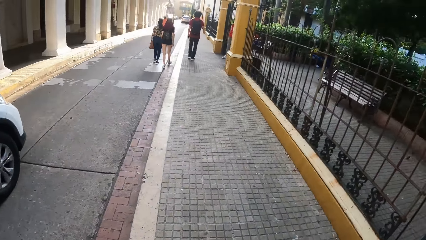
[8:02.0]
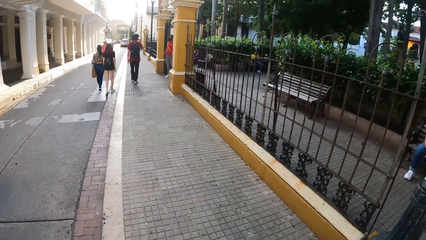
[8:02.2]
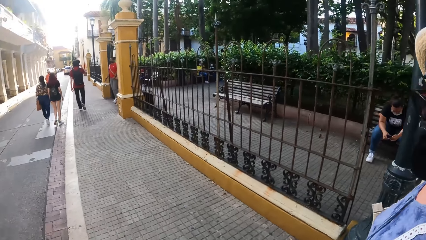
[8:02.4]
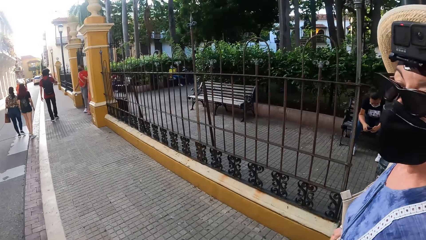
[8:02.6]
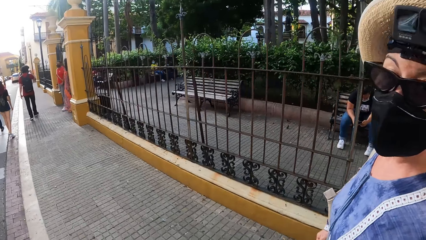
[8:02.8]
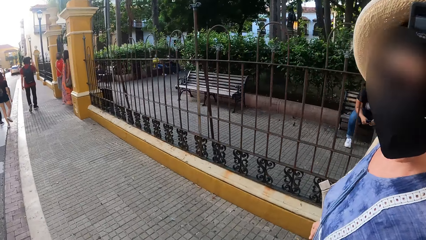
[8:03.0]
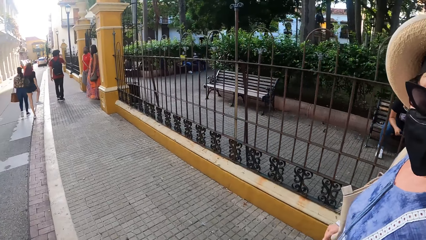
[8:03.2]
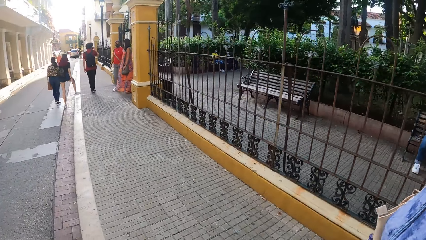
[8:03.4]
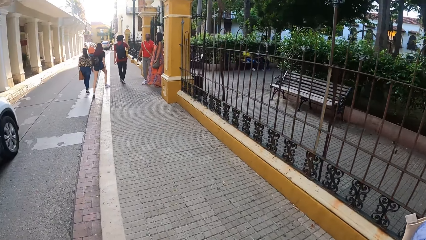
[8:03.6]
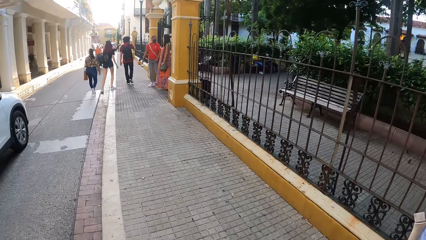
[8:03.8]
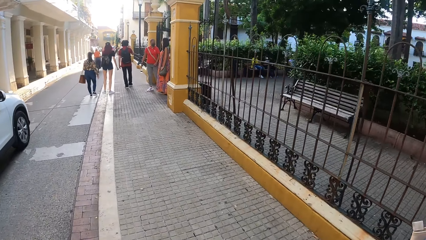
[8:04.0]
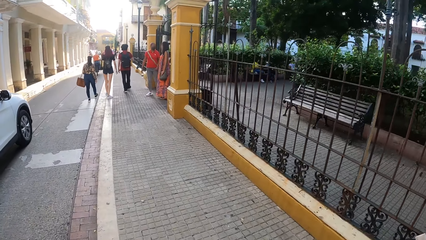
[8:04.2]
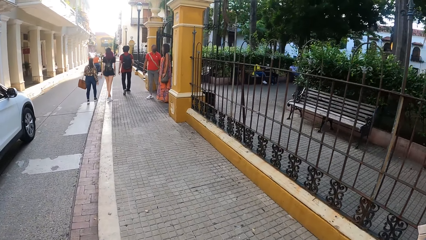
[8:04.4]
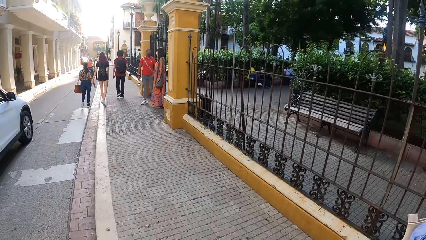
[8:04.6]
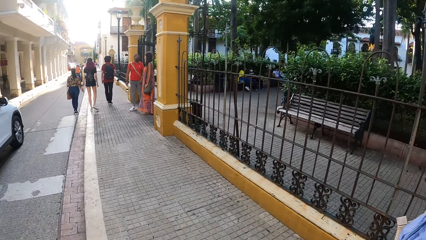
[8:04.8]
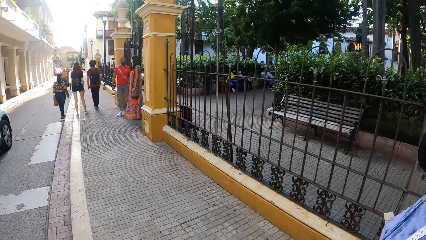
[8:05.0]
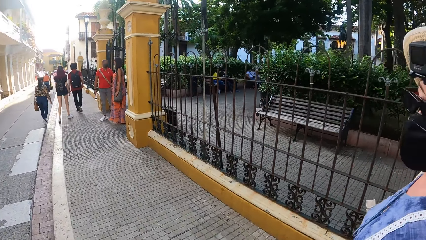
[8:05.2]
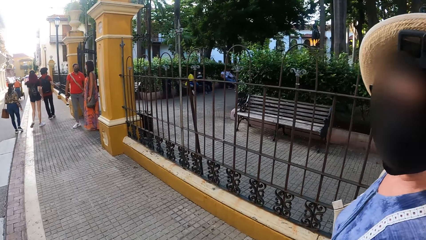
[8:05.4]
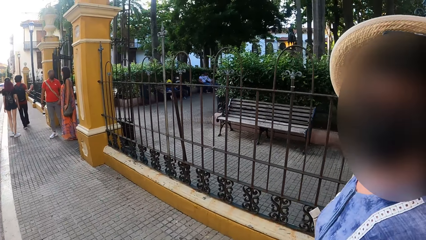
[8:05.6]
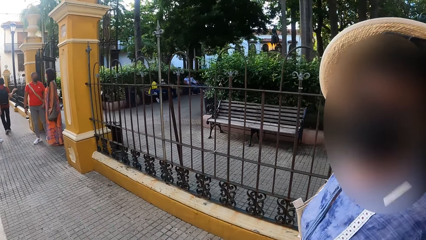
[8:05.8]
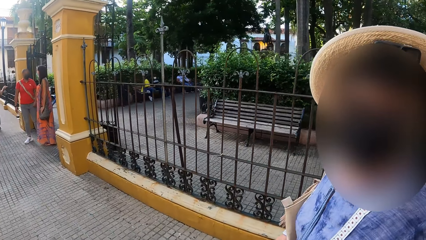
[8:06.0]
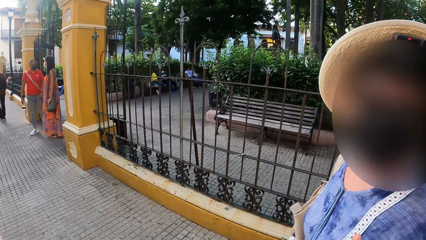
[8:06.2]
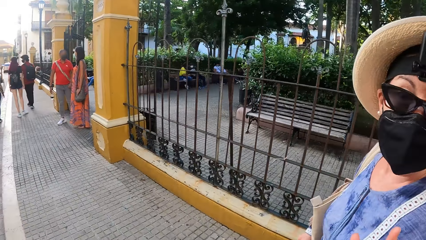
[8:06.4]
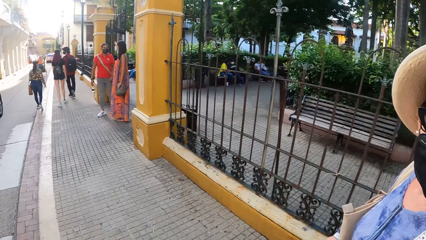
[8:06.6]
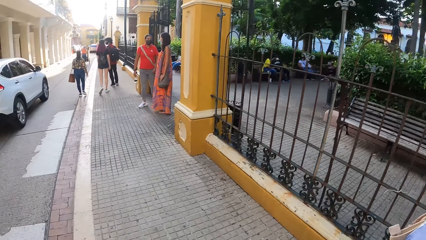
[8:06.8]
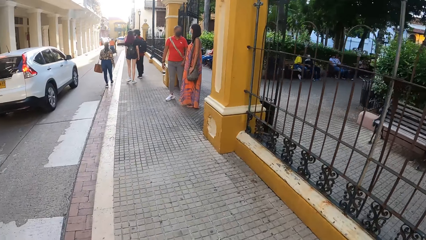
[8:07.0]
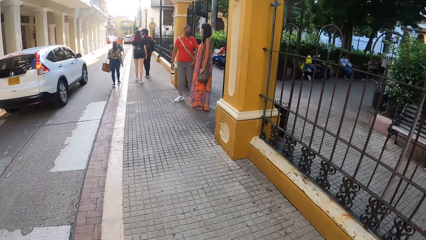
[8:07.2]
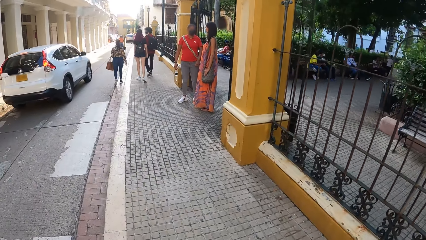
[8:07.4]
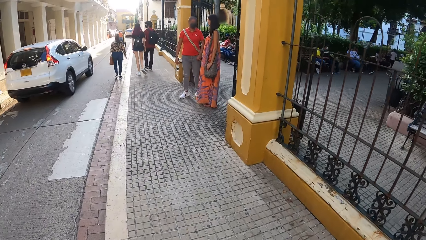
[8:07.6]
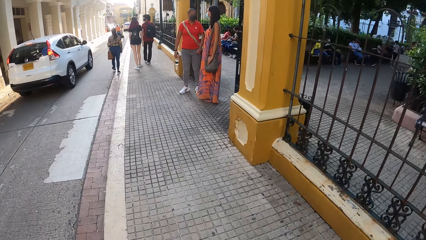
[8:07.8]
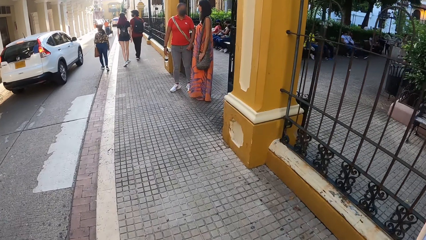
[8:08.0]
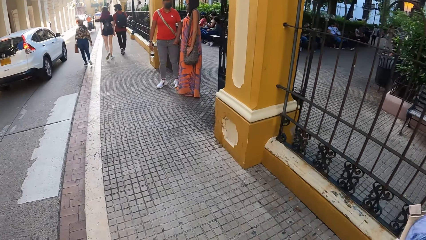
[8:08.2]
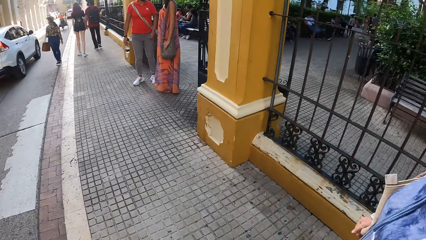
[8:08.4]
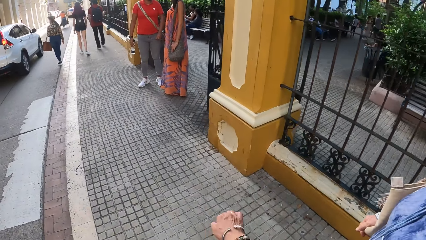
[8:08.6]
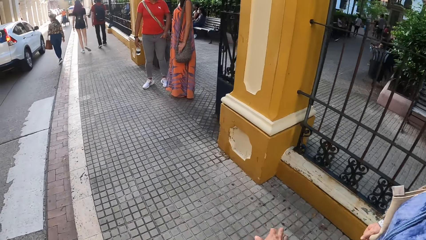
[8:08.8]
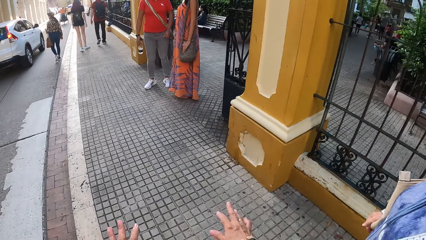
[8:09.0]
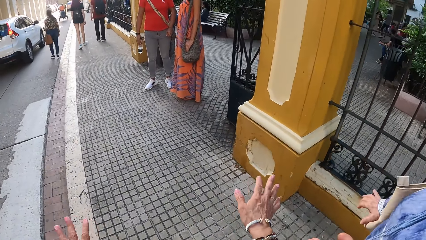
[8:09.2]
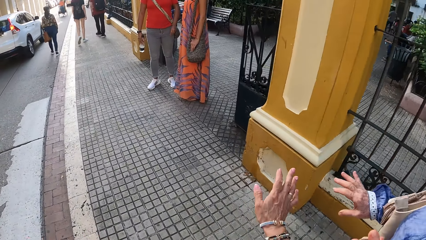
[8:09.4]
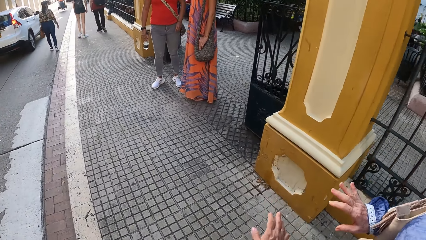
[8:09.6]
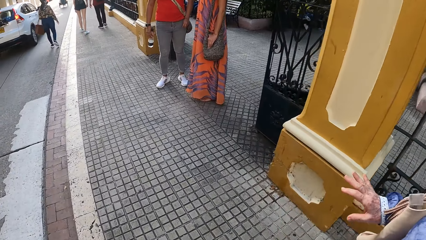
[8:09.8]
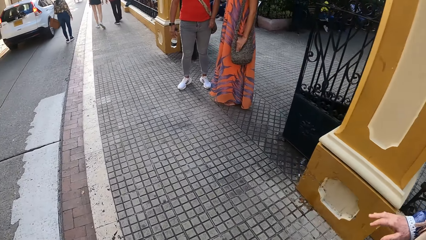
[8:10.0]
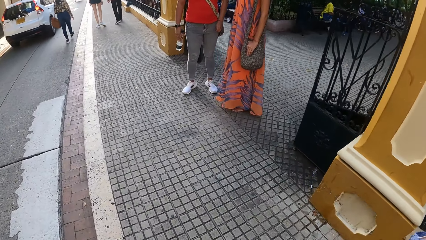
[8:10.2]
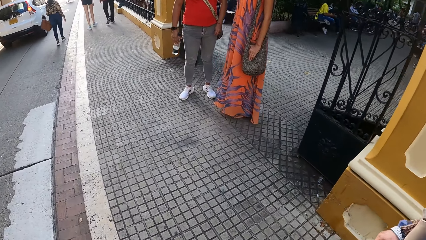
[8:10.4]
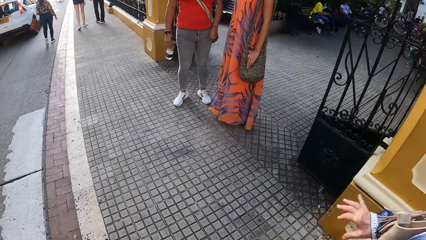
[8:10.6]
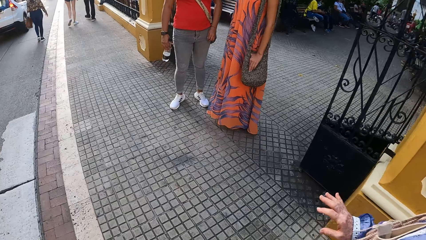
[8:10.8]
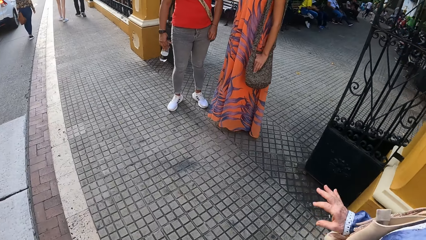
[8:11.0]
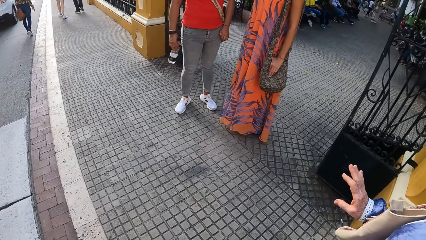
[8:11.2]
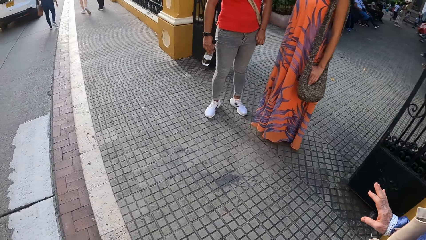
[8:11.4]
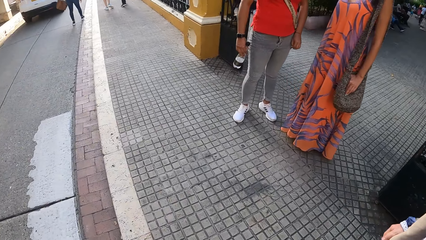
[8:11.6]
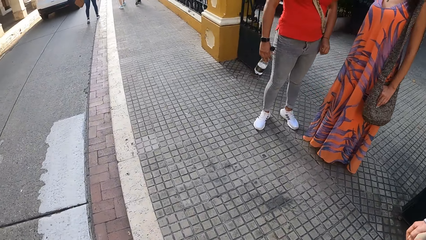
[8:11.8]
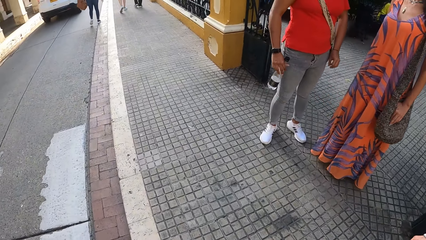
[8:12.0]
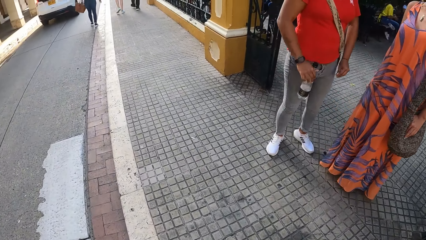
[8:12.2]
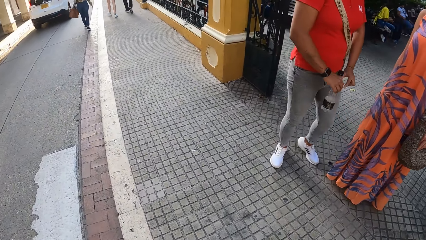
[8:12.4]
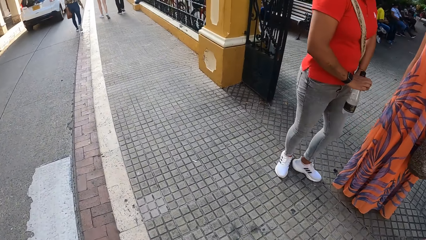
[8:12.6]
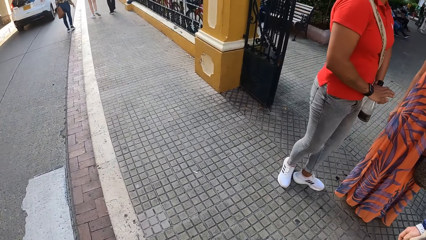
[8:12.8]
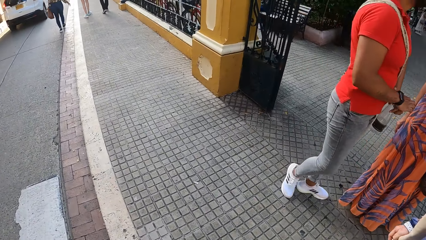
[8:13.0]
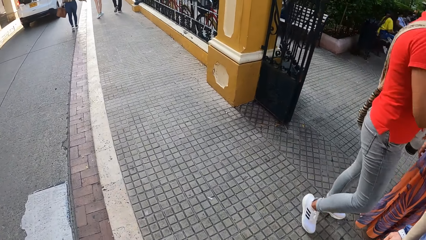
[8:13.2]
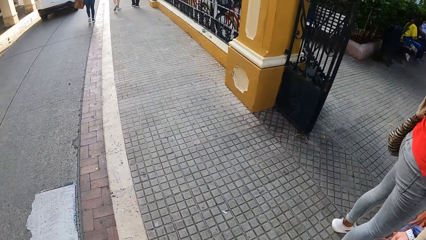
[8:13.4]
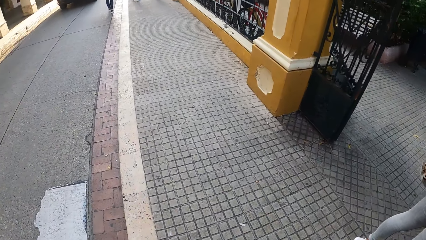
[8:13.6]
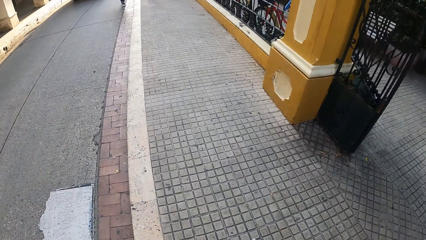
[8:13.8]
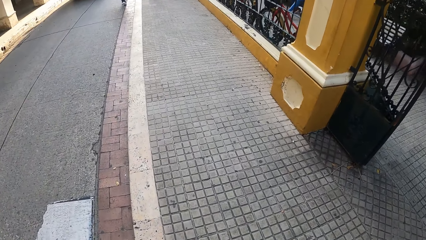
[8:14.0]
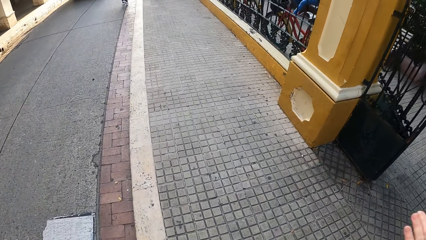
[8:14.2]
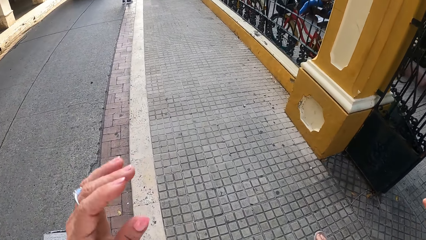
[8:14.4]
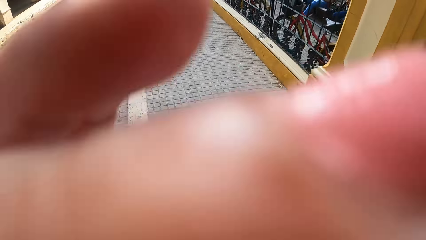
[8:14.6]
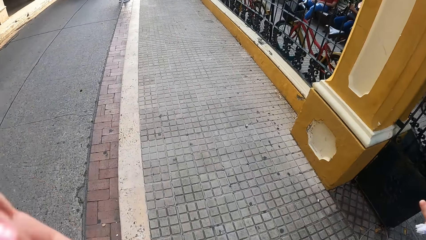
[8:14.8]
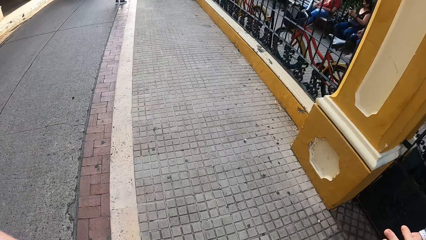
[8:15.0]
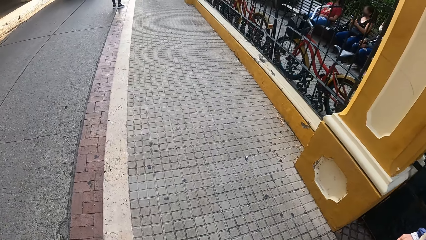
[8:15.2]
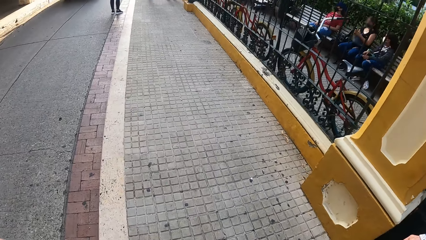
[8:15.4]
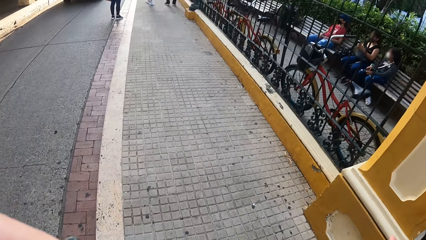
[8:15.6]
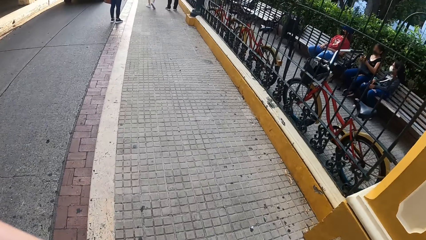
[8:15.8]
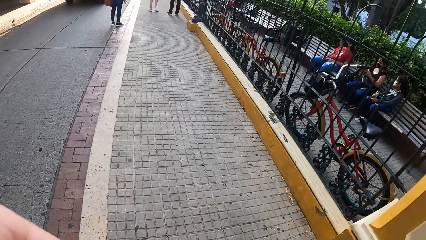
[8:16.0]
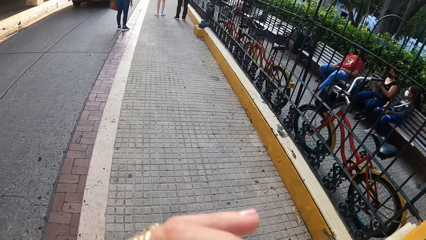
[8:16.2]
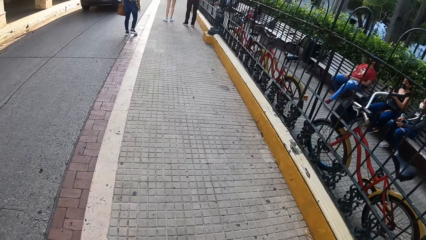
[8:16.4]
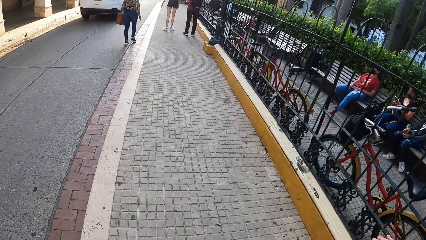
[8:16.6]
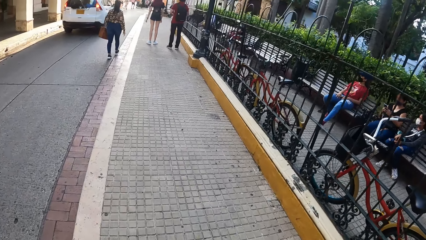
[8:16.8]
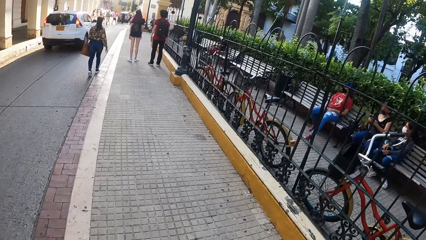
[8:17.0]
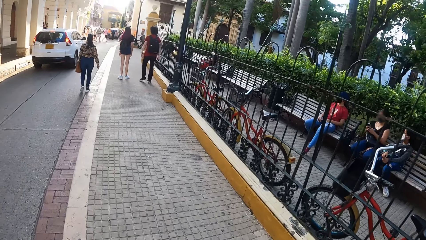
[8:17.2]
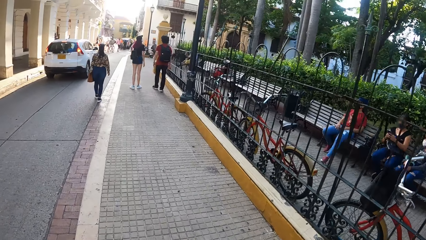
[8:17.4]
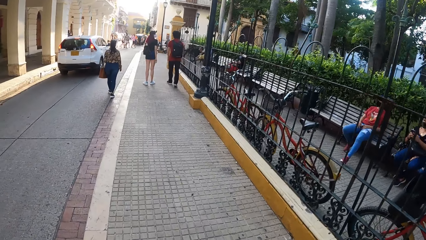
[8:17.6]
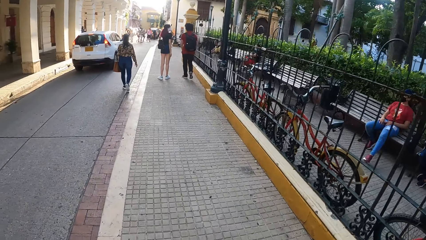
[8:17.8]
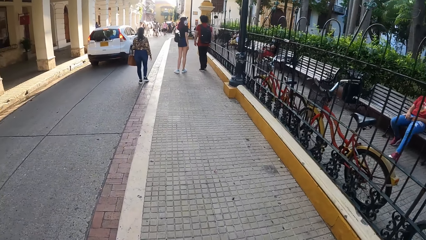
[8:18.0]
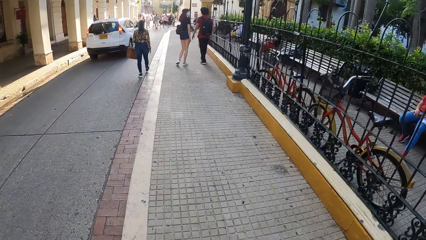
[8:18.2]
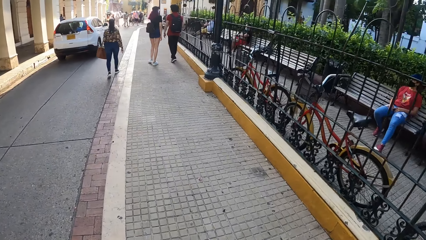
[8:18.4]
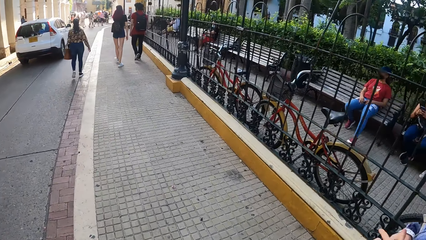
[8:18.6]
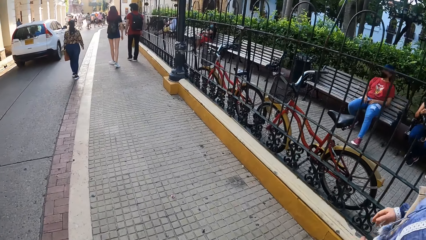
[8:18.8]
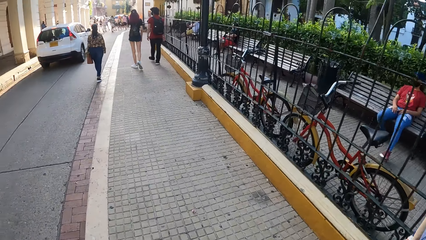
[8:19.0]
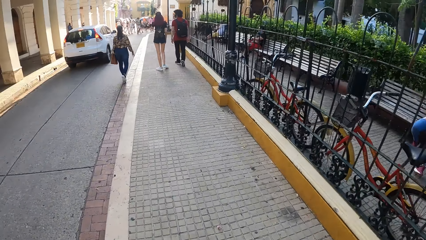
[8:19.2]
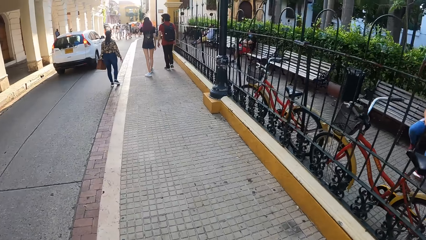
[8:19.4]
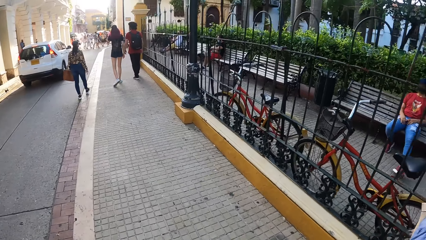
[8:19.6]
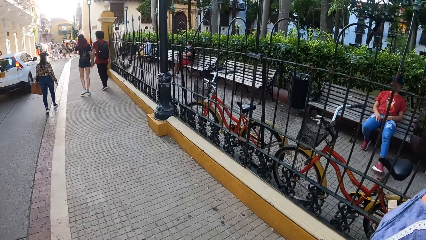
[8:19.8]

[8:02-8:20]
The camera wearer looks around the road. She makes gestures by hand. She interacts with a lady. She raises her hand to something. She lowers her hand from something.
